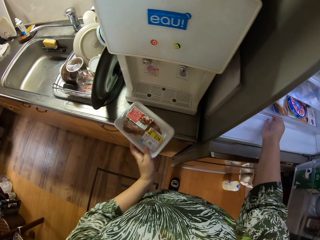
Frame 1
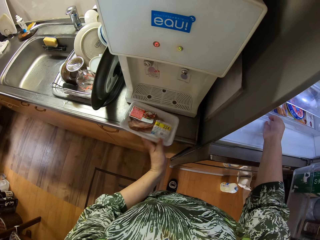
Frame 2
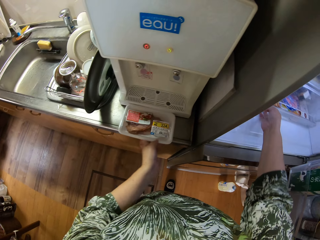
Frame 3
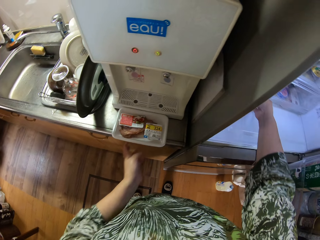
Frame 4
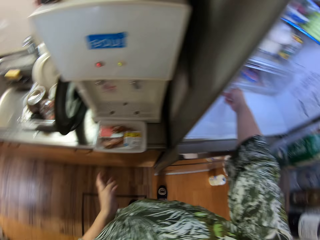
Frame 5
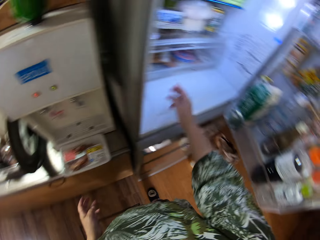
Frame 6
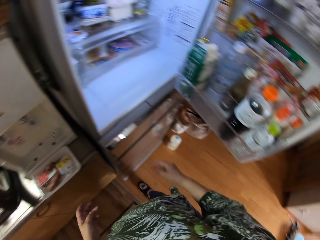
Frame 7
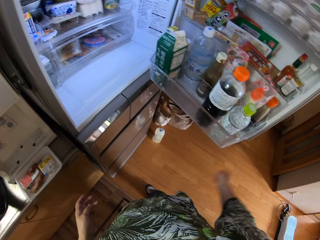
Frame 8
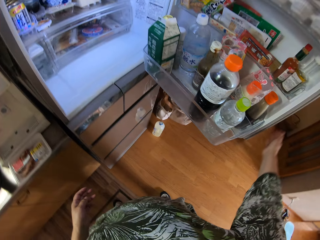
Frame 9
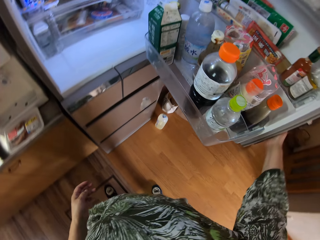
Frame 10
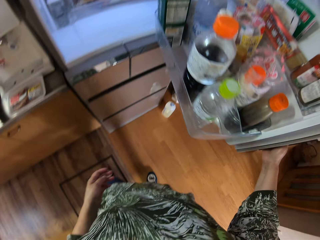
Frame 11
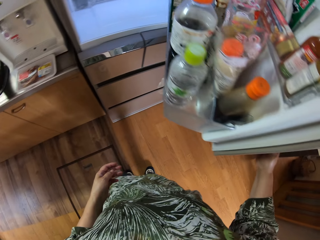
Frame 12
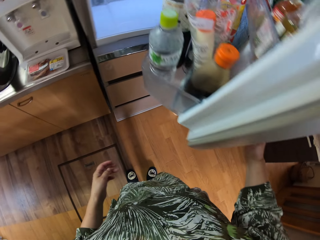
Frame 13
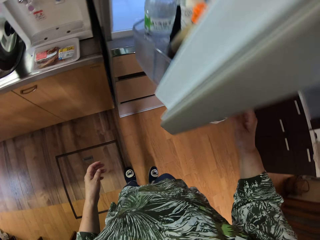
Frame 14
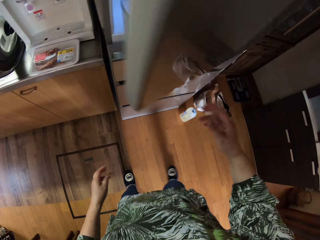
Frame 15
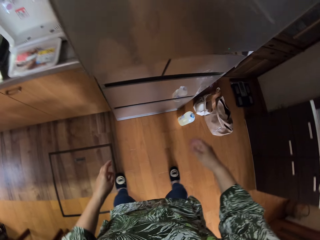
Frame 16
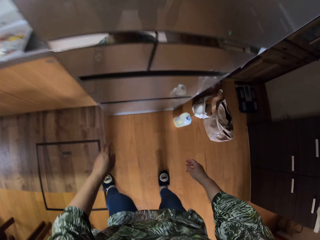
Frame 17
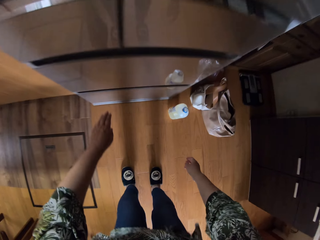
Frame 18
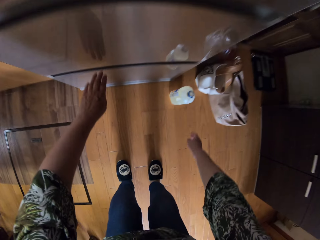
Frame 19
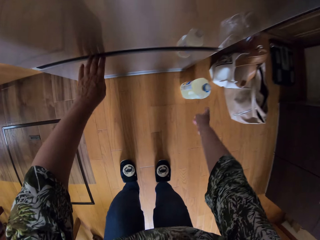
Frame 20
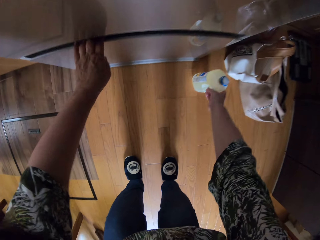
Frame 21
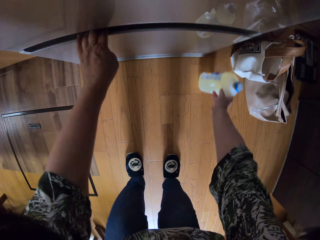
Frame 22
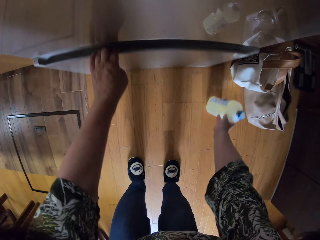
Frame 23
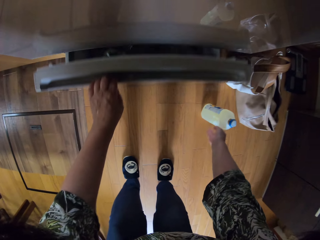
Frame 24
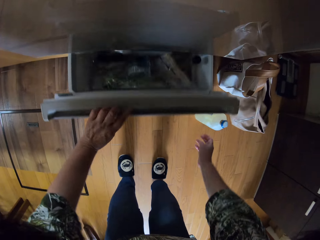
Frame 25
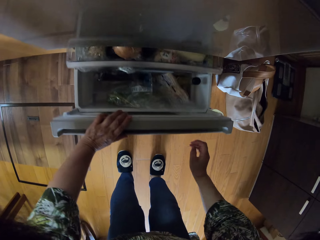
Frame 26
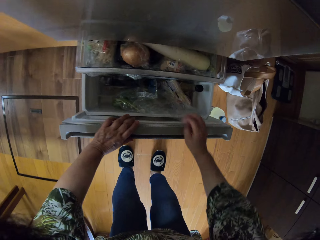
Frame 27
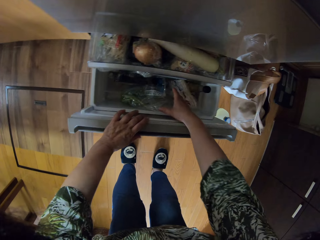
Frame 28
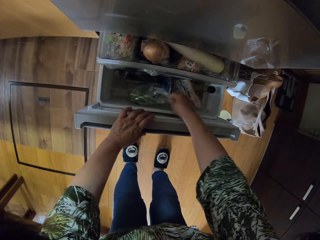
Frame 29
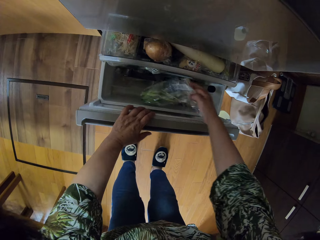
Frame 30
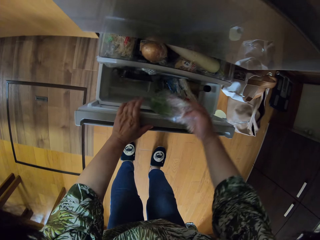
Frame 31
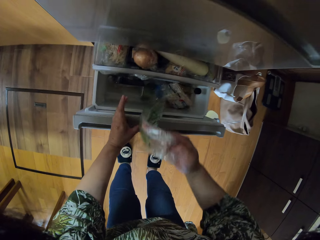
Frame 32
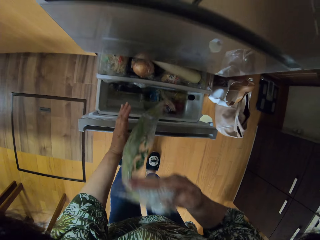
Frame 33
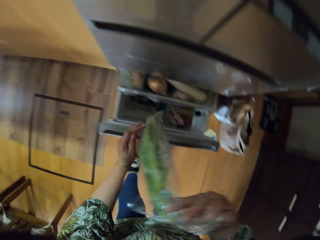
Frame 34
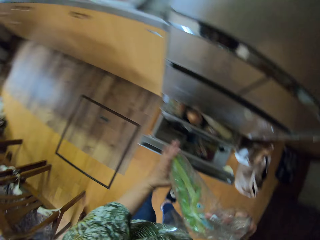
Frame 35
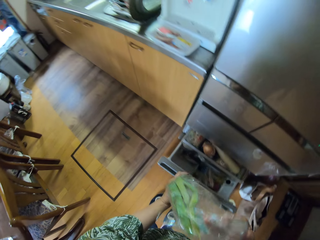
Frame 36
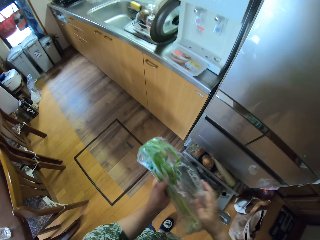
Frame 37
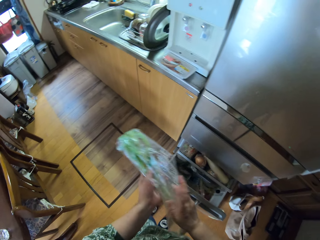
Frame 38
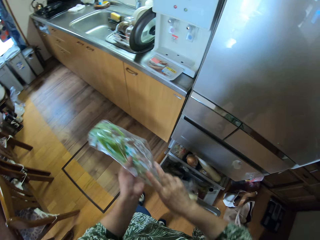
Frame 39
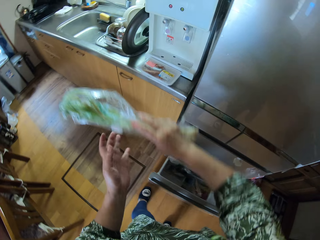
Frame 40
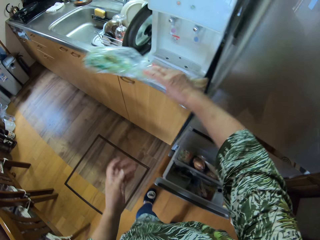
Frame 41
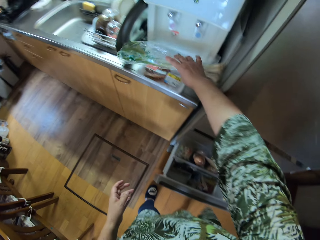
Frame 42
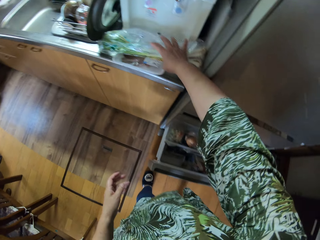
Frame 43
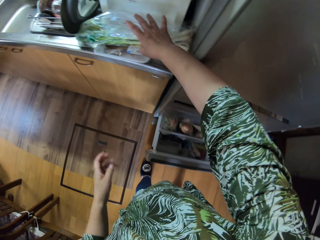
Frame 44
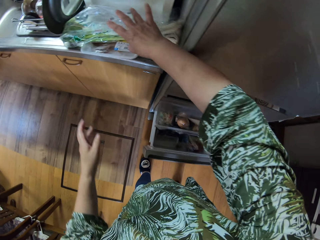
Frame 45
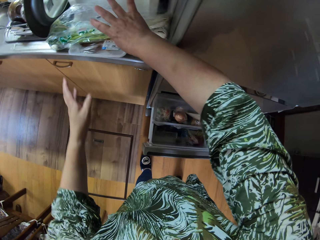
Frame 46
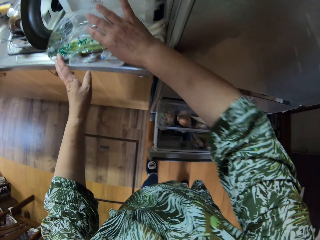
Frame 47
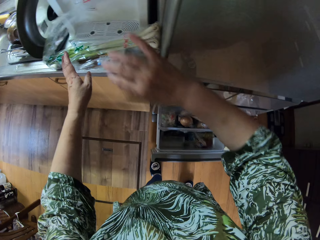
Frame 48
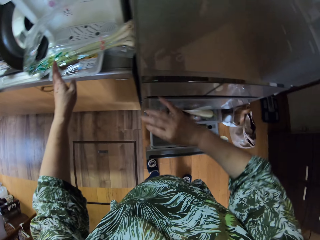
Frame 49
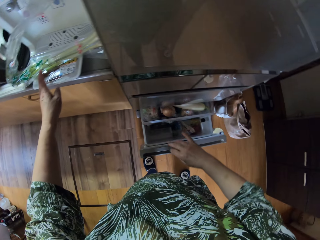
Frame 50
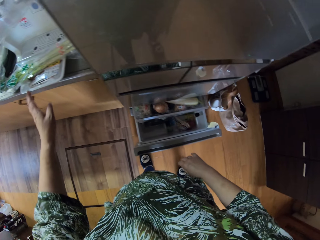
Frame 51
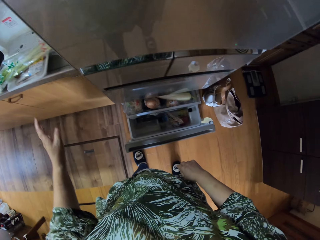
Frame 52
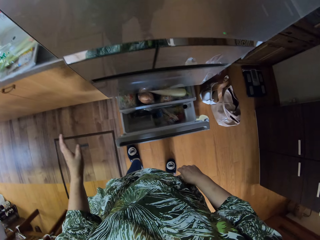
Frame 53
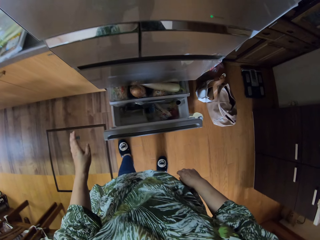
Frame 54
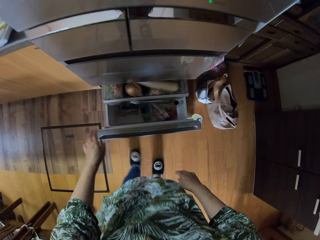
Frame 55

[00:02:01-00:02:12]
The camera wearer brings out a container. They put the packed meat on the counter. They push the crisper drawer. They close the fridge door. They bend down. They open a fridge drawer. They adjust a bottle on the floor. They pick up spring onions covered in a paper. They fold the onions. They put the onions on the packed meat.

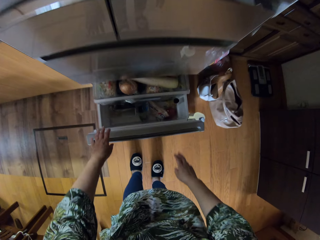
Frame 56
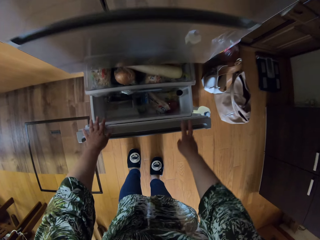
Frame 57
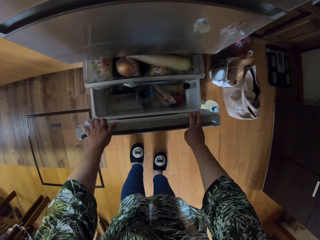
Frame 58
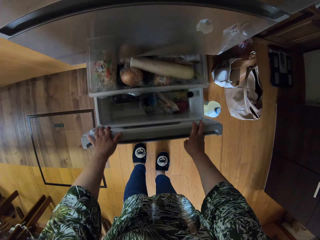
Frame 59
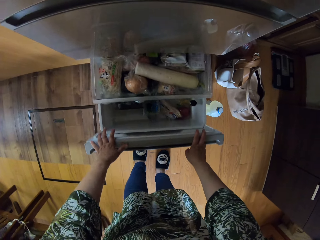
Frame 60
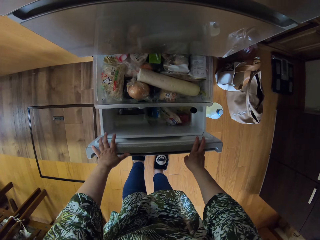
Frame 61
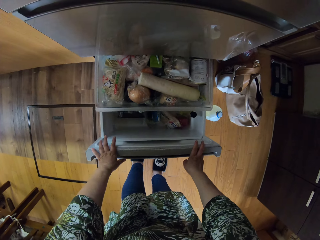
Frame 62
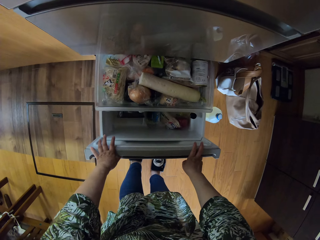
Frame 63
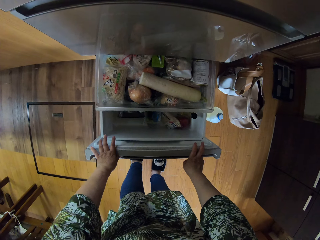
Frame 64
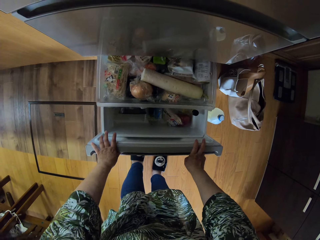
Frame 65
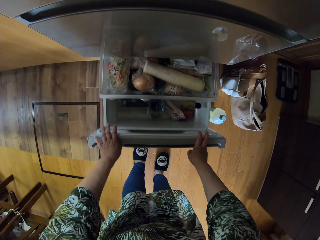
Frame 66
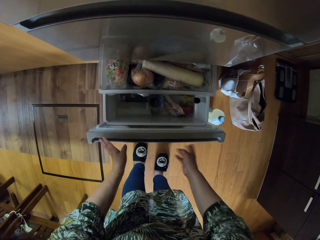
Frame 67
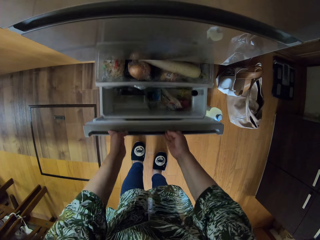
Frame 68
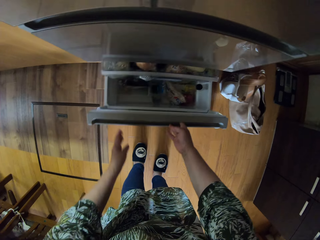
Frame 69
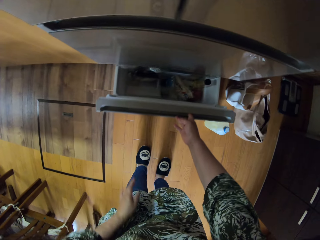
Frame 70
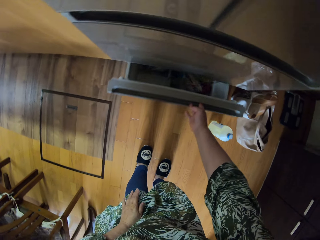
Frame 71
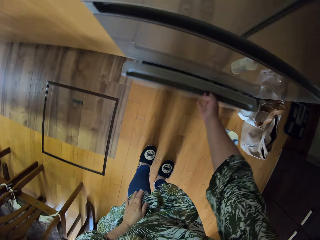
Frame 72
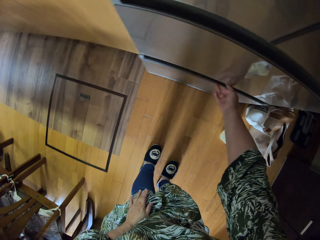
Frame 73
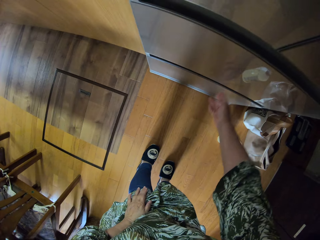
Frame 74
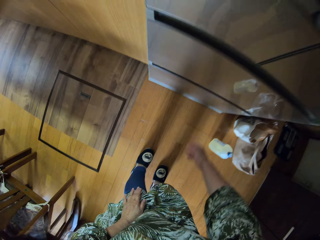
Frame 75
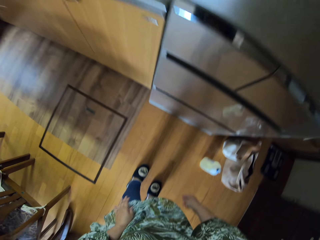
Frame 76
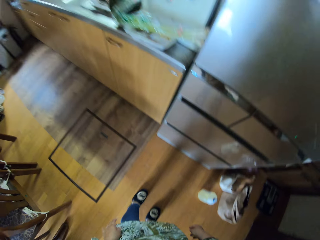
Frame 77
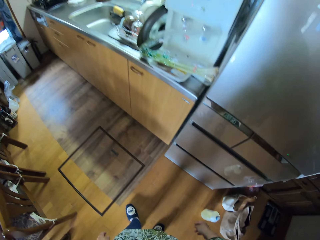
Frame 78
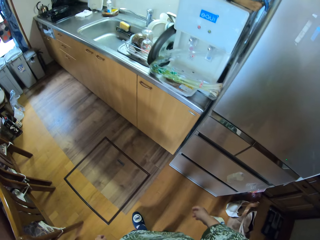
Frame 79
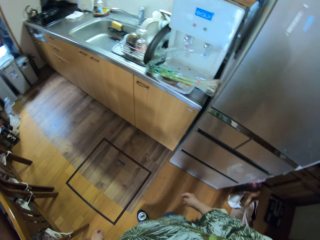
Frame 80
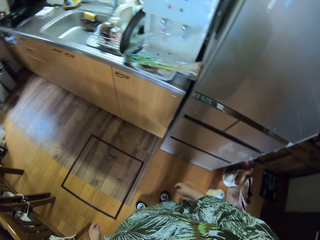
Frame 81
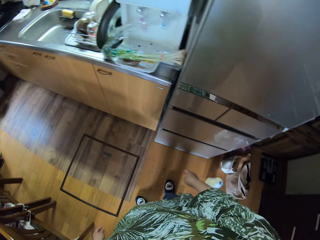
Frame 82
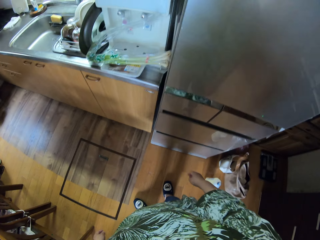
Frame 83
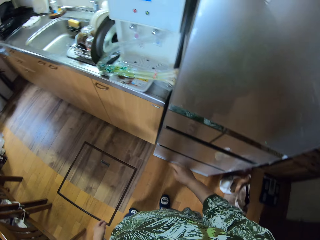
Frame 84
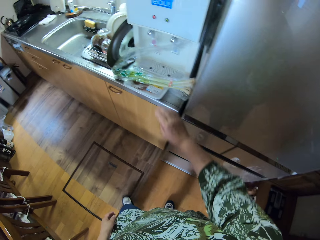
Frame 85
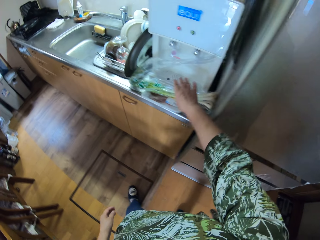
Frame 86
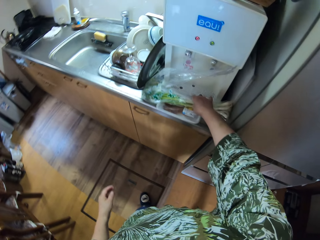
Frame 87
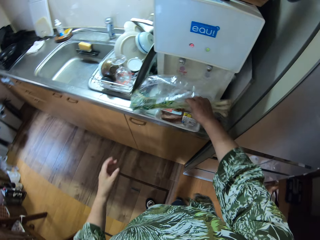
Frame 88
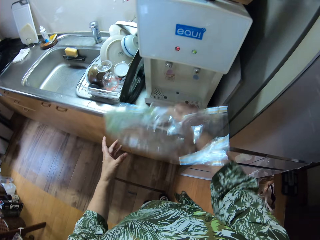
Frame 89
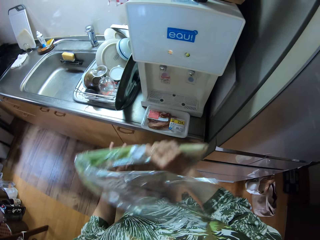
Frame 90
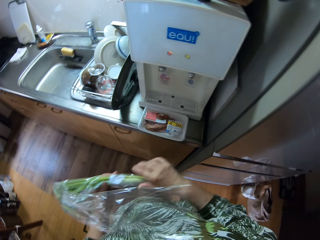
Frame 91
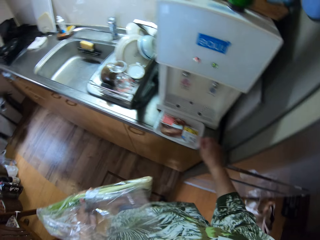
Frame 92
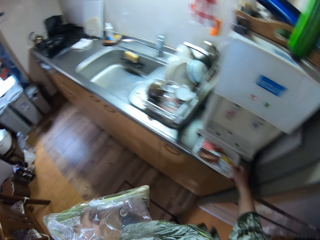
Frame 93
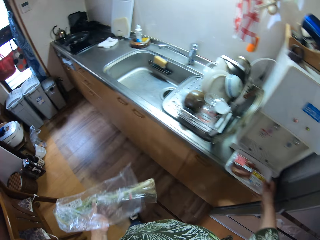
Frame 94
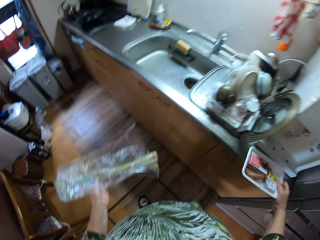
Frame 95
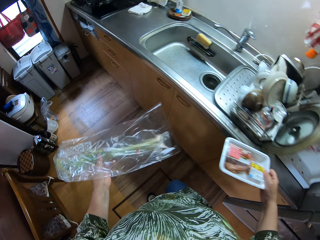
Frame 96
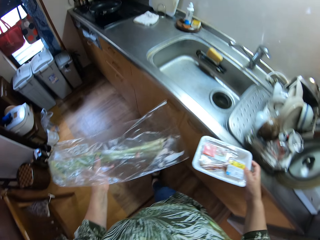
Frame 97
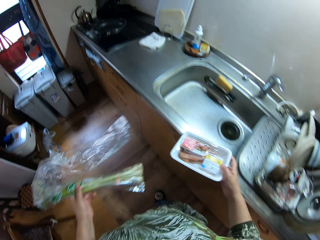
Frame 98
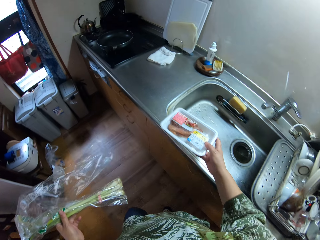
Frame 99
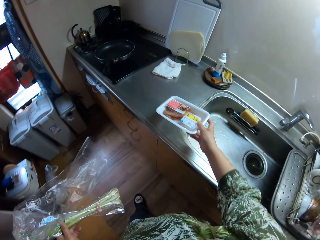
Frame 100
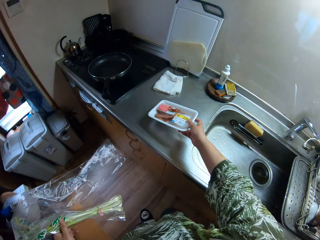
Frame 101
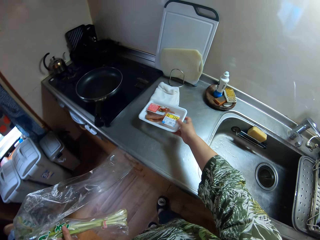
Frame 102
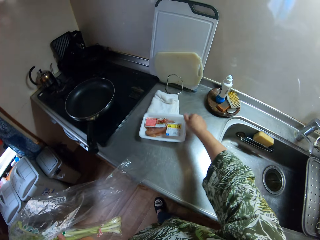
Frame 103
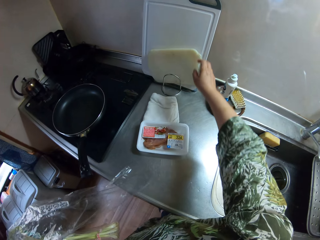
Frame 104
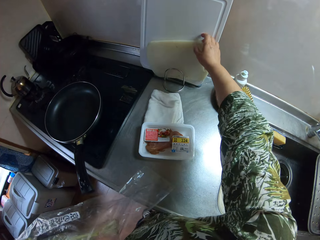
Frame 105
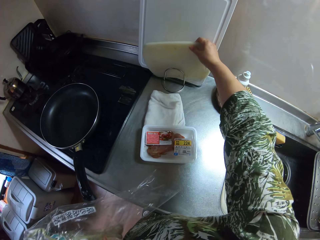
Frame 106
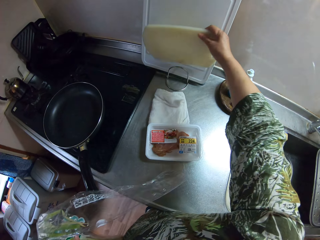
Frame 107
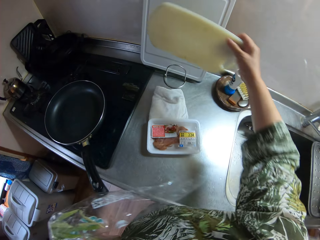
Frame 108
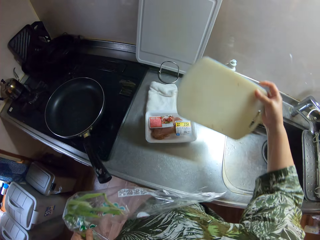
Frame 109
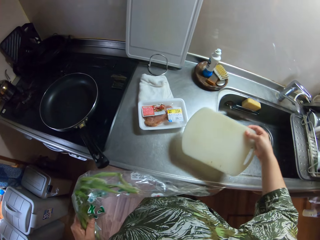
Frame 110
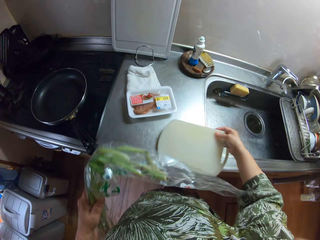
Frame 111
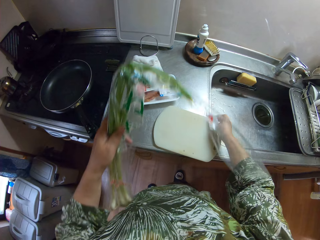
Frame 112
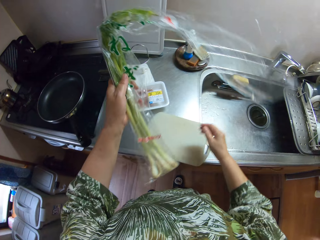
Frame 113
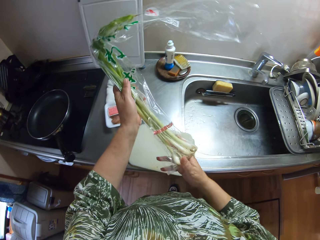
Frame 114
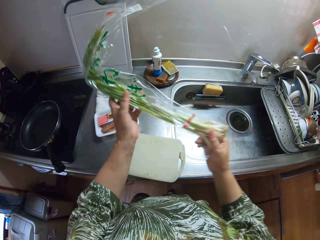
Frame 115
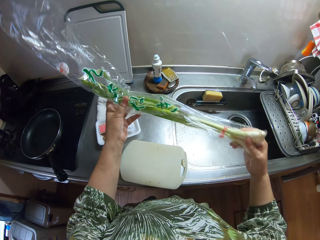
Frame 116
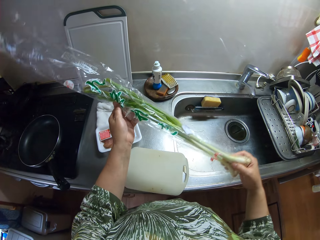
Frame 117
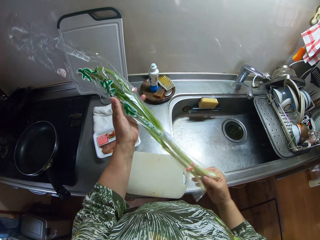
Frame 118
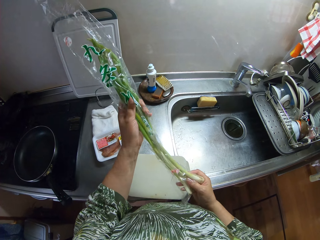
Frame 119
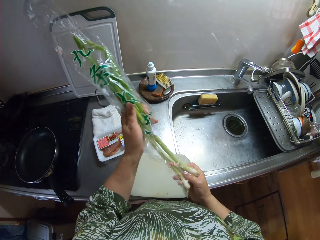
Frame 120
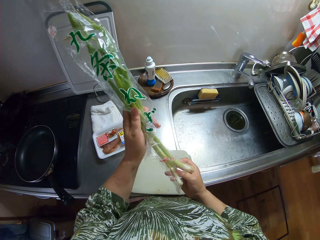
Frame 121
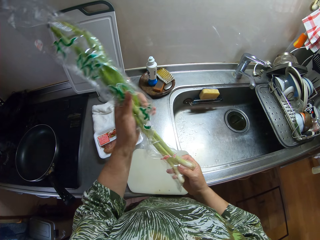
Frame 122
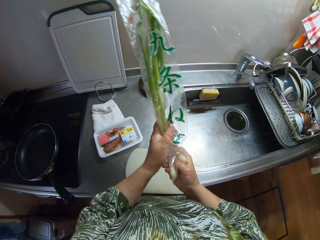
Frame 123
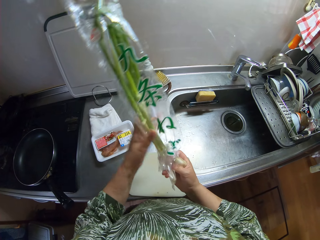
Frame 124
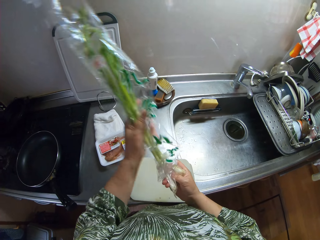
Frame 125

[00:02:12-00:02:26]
The camera wearer pulls the fridge drawer with both hands. They close the fridge drawer. They look around. They pick up the spring onions. They hold the spring onions with the left hand. They pick up the packed meat. They walk around the kitchen counter. They put the packed meat on the counter. They pick up a chopping board. They place the chopping board on the counter. They uncover the spring onions.
